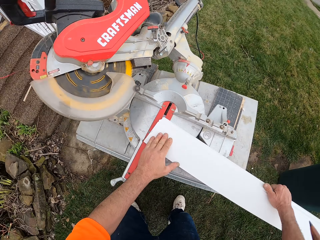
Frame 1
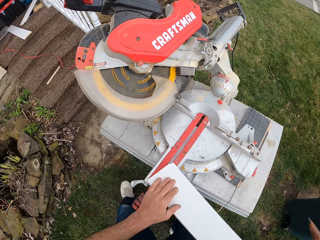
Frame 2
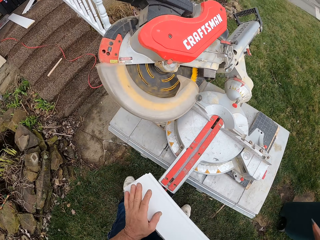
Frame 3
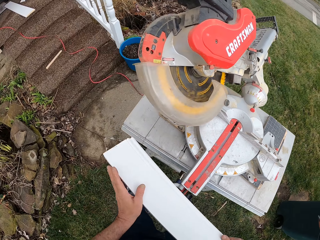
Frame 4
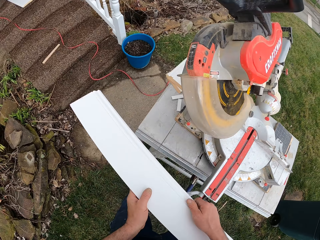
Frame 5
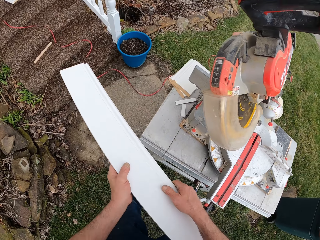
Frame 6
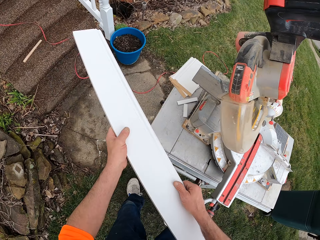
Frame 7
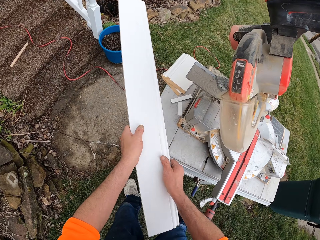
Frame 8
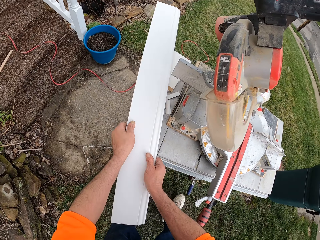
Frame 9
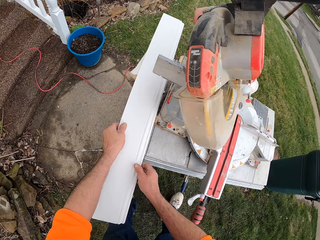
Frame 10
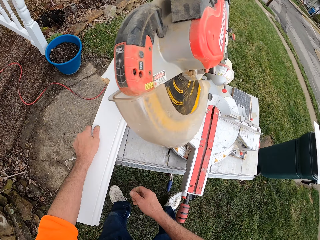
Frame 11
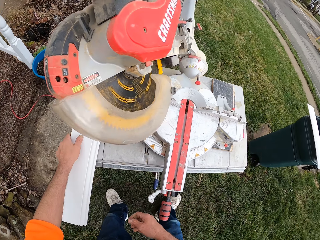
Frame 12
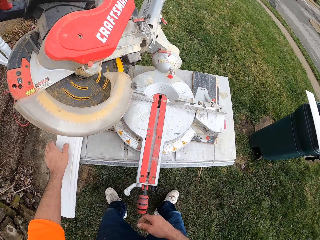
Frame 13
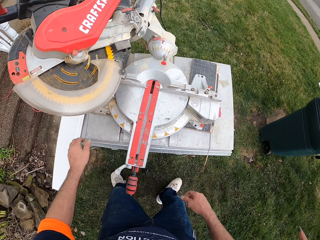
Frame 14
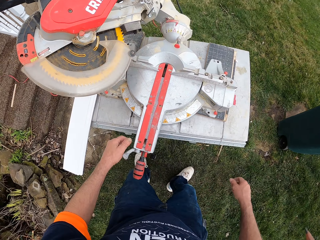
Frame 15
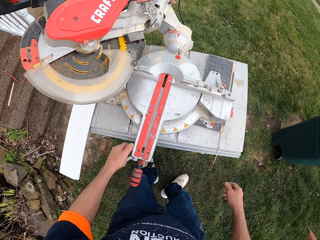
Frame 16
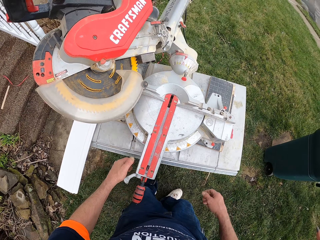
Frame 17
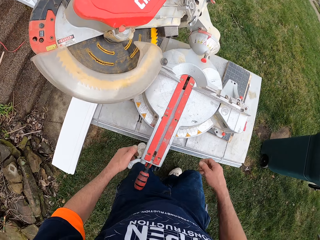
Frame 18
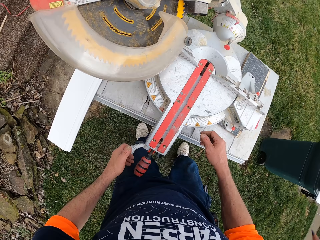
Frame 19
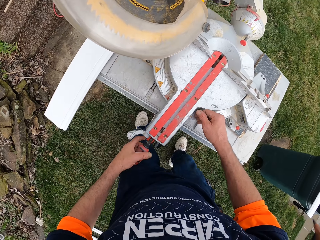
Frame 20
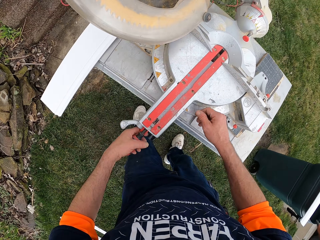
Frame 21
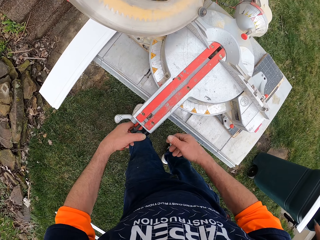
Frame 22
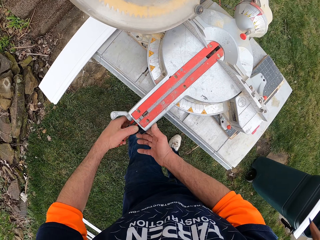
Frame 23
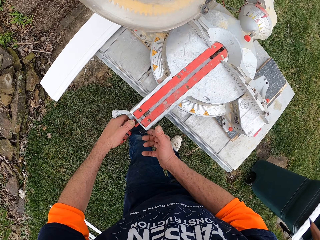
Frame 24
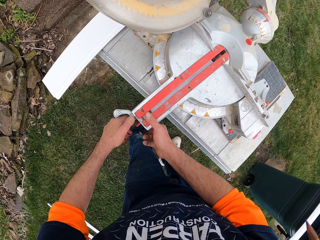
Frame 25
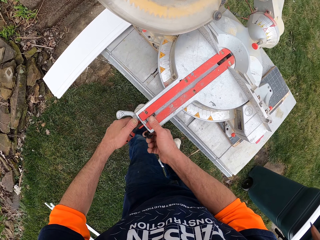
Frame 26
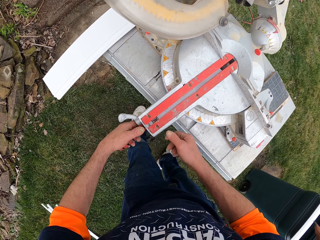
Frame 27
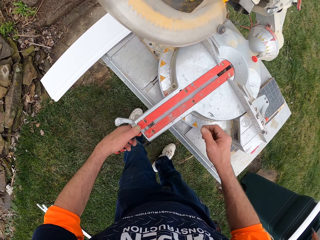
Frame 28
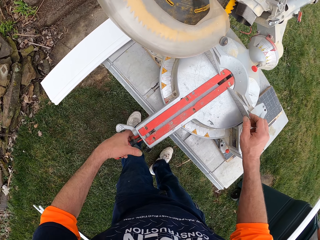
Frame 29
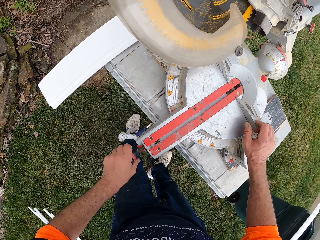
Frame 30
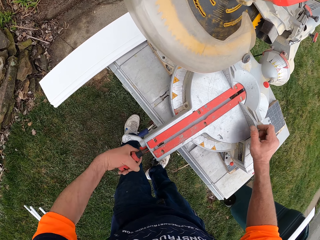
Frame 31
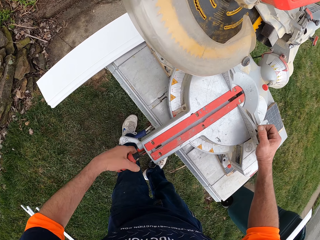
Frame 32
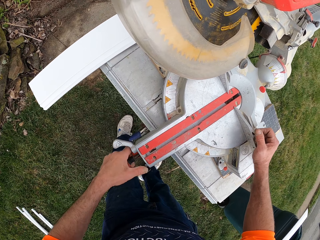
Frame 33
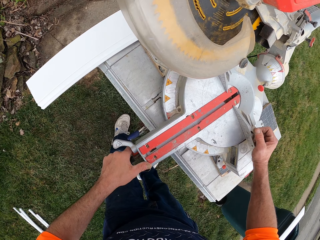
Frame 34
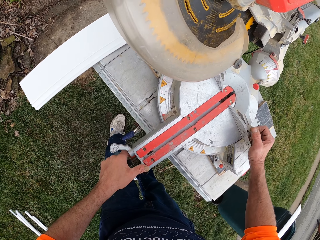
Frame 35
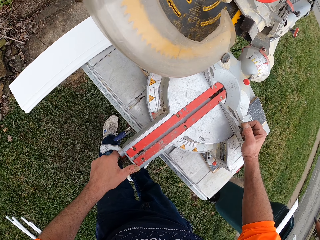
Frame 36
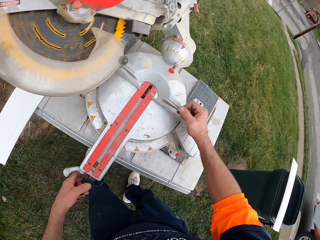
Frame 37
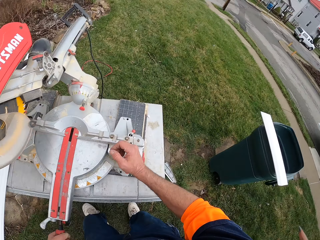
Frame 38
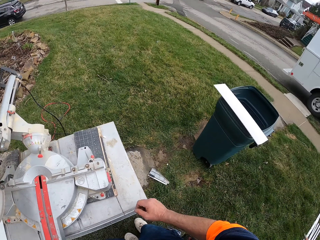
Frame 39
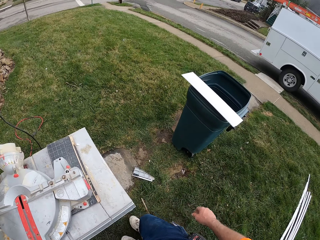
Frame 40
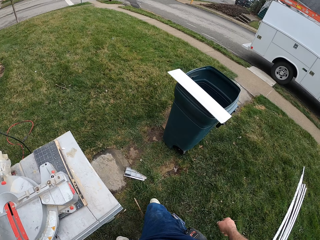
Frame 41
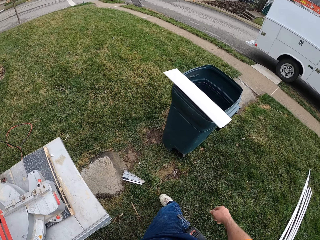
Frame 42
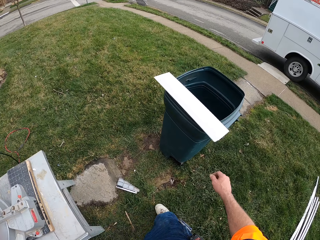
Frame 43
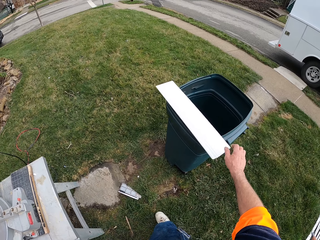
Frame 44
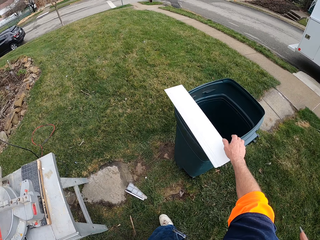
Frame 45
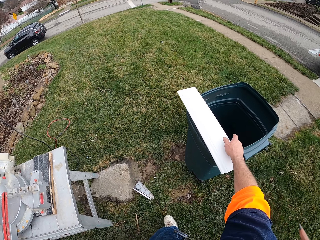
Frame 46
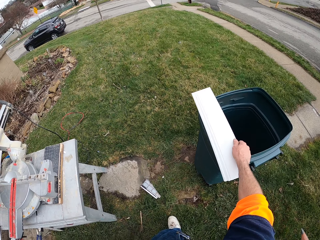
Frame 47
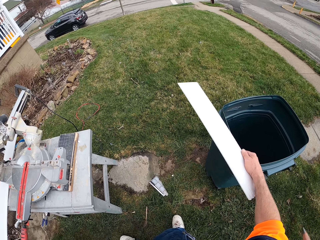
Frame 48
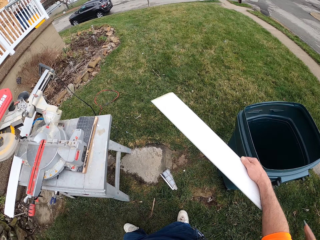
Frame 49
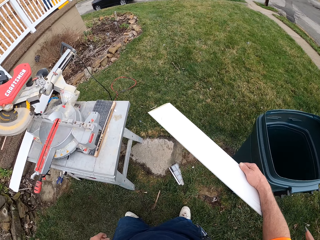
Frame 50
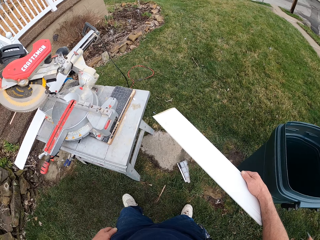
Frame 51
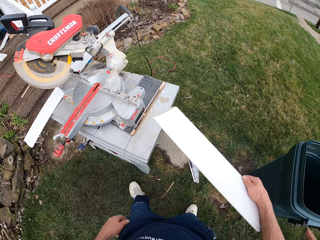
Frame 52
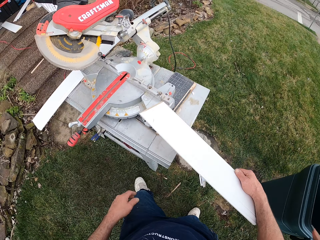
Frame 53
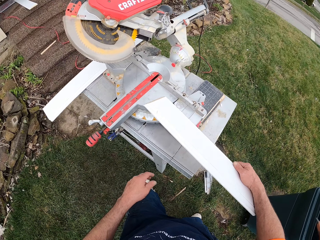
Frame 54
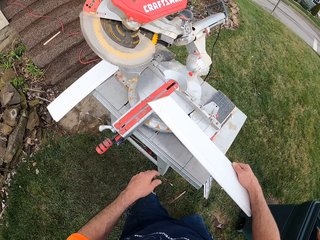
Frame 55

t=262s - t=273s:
The camera wearer moves the plastic to the other side of the machine. They hold the baseboard with both hands and put the baseboard beside the miter saw. They adjust the miter saw. They take the plastic from on top of the container.

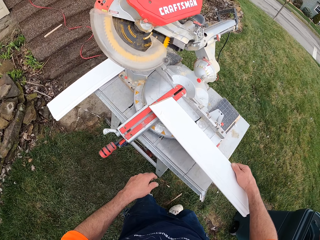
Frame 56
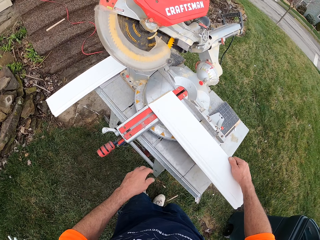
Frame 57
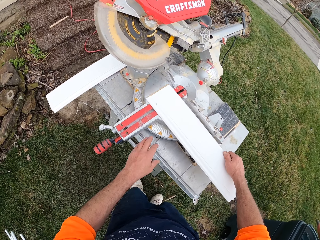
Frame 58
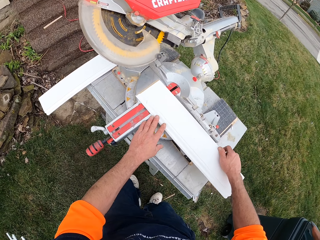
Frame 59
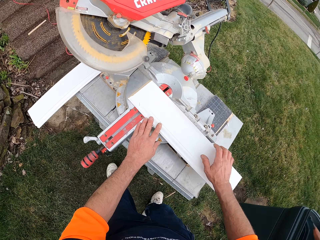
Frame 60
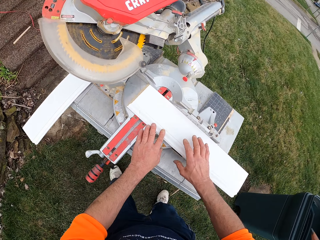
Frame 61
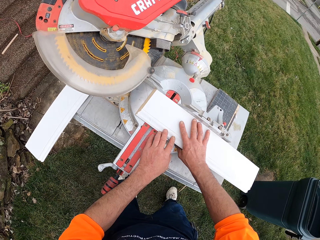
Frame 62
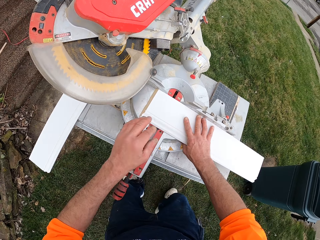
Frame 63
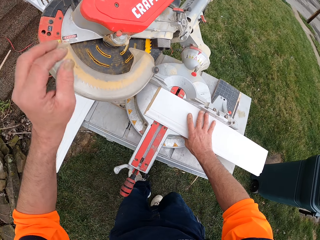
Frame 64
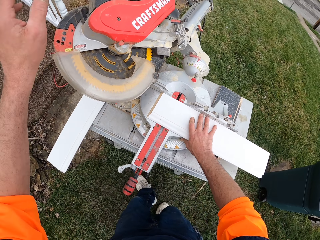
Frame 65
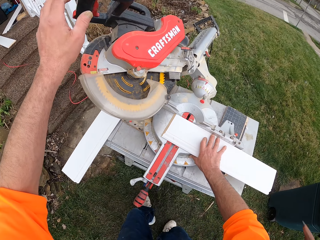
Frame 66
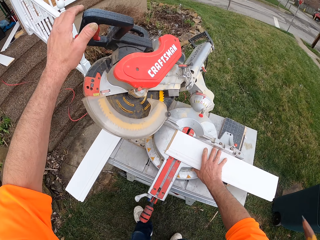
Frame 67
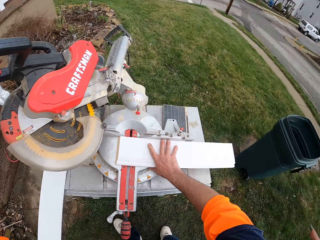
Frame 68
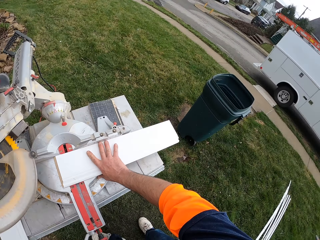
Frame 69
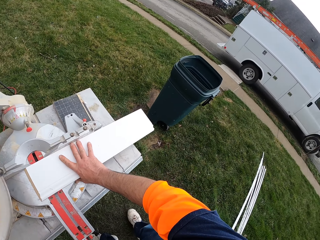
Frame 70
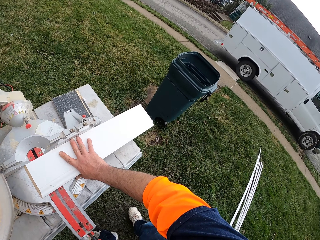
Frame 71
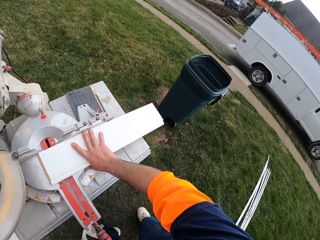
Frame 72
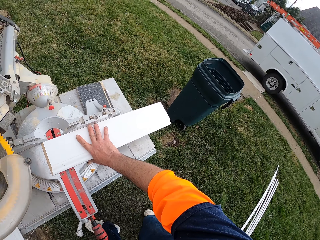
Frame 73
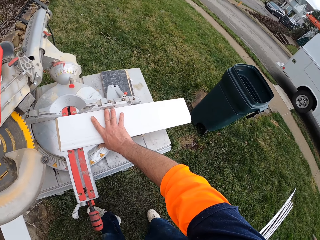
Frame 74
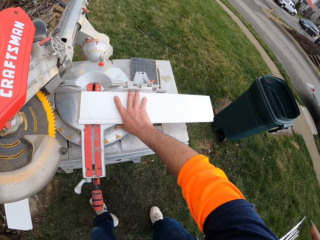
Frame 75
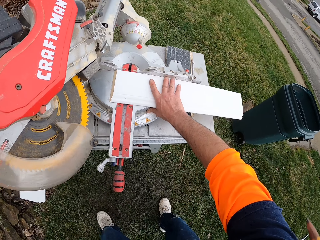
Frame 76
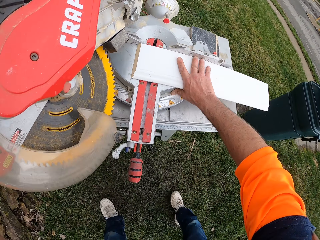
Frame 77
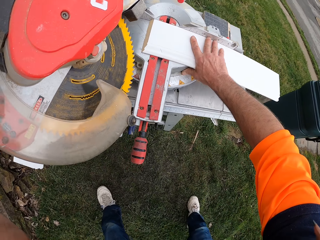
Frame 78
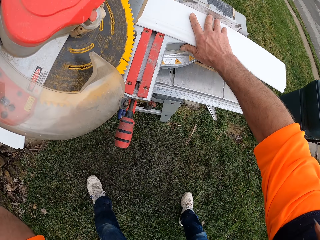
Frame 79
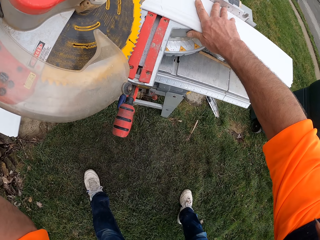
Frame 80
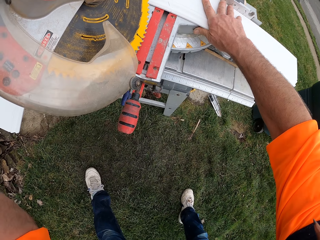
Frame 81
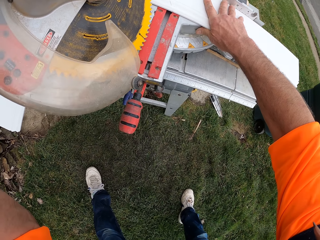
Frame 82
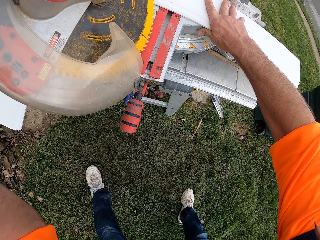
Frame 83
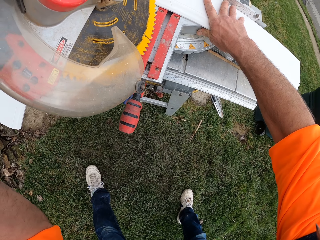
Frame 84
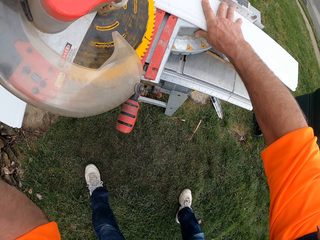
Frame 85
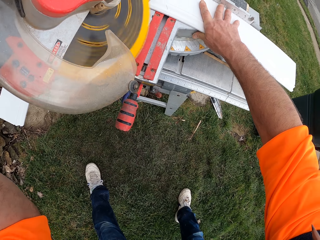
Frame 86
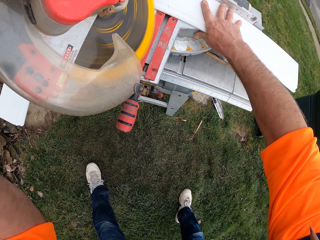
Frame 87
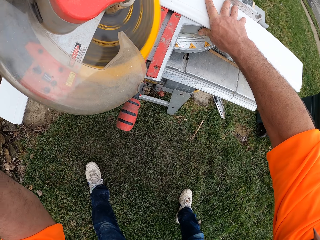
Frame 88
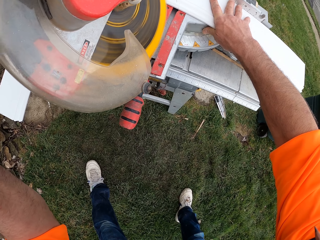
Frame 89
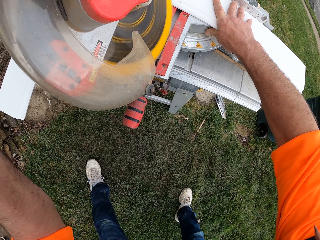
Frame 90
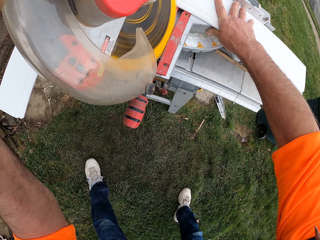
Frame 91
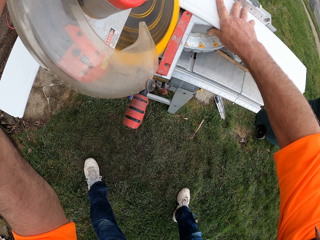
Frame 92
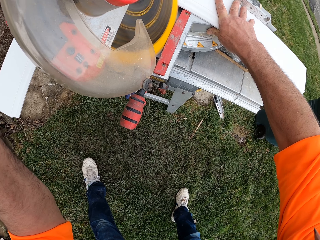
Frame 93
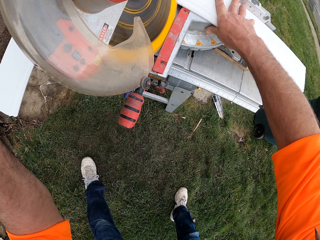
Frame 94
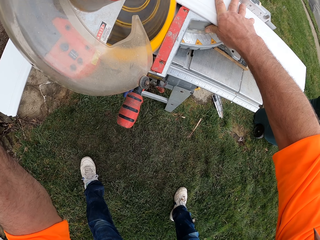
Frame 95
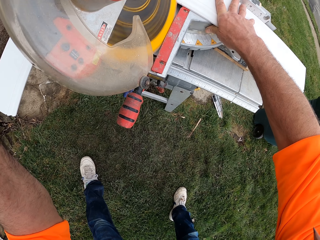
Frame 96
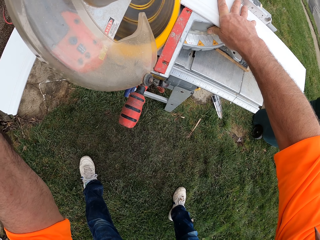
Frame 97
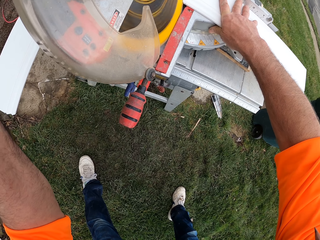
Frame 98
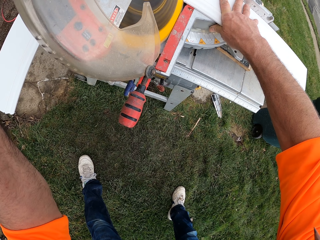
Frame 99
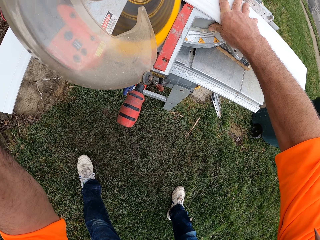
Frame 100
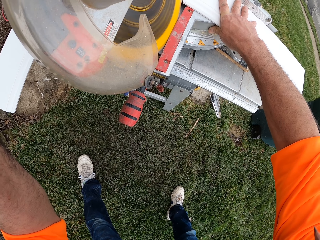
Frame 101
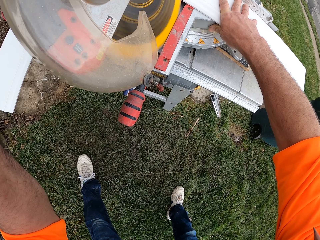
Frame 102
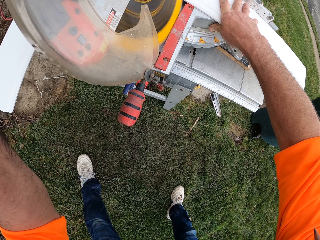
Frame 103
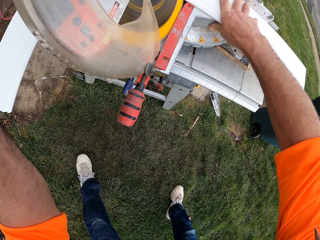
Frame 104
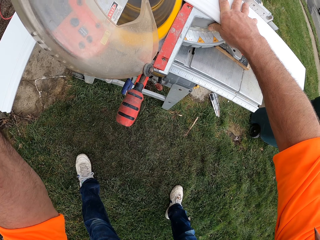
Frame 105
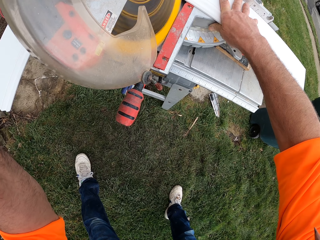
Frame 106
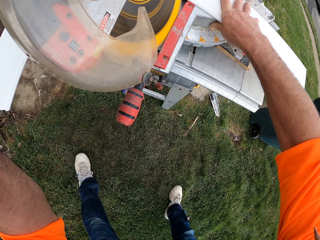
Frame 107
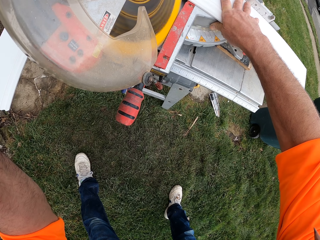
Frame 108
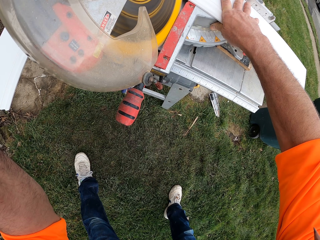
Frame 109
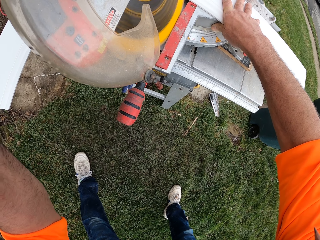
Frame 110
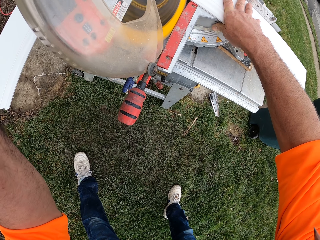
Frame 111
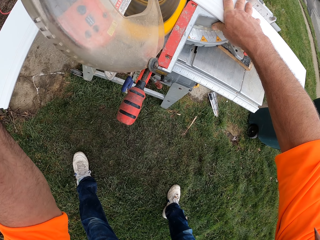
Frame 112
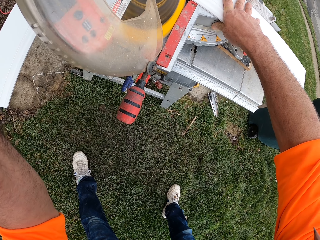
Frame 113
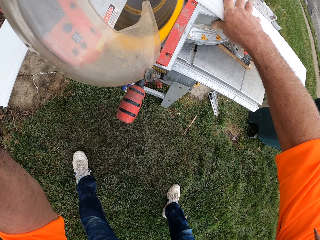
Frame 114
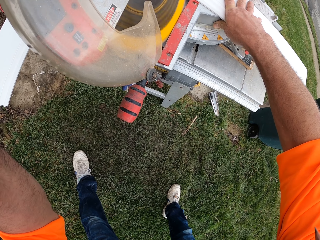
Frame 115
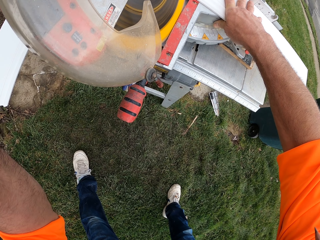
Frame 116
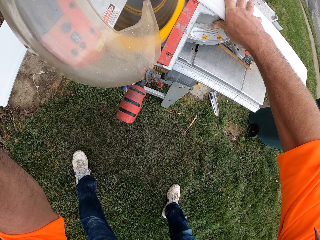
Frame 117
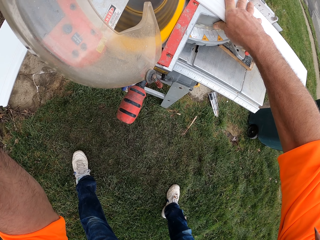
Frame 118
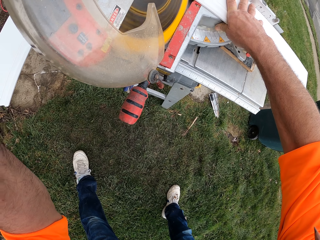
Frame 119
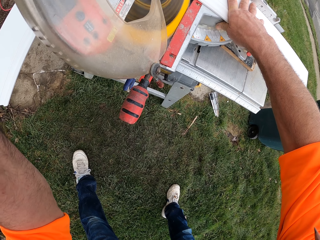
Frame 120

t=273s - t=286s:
The camera wearer puts the baseboard or plastic on the miter saw or cutting machine. They hold the miter saw. They look at the baseboard. They cut the plastic with the cutting machine.
